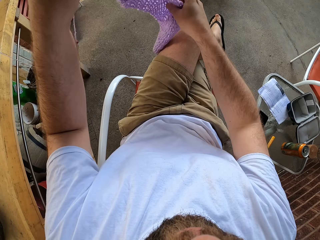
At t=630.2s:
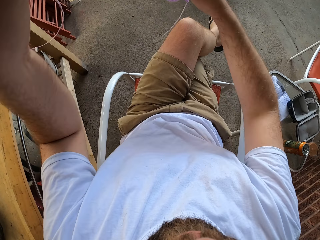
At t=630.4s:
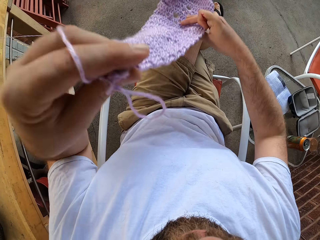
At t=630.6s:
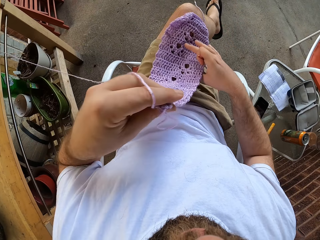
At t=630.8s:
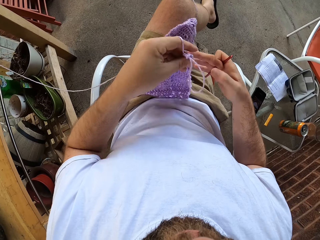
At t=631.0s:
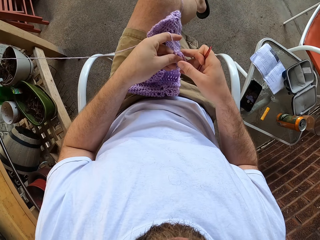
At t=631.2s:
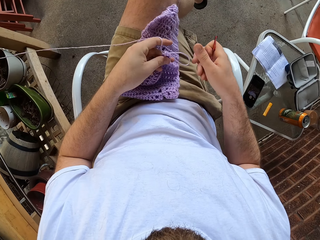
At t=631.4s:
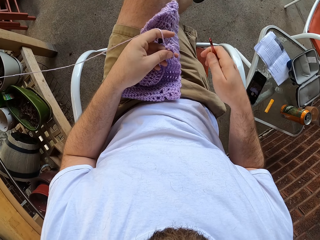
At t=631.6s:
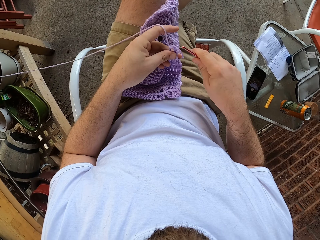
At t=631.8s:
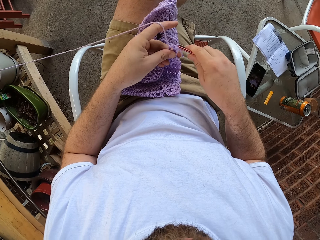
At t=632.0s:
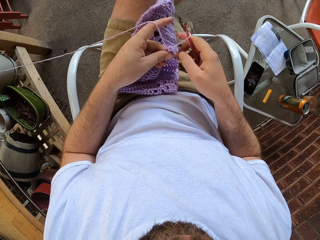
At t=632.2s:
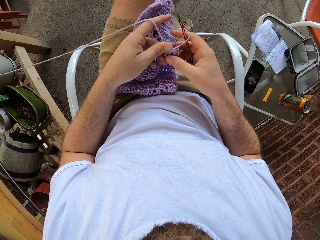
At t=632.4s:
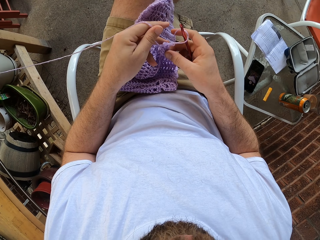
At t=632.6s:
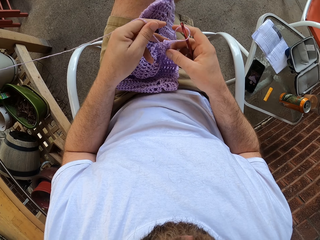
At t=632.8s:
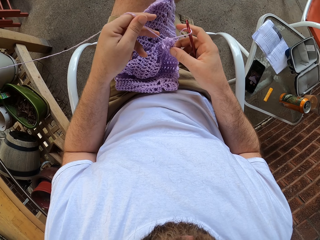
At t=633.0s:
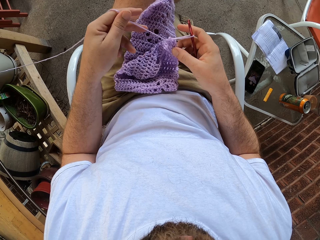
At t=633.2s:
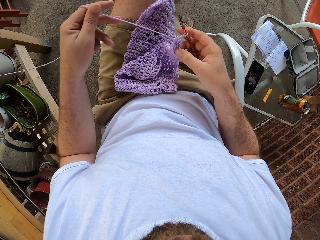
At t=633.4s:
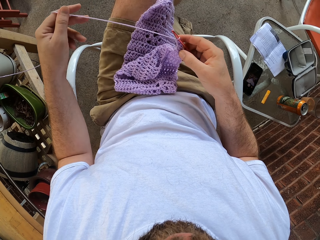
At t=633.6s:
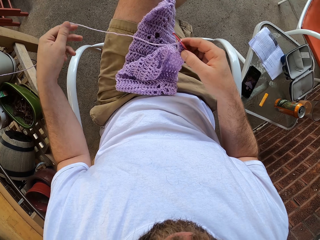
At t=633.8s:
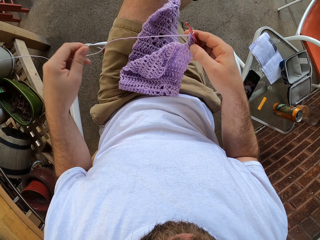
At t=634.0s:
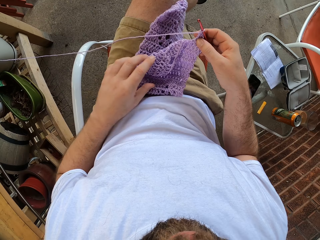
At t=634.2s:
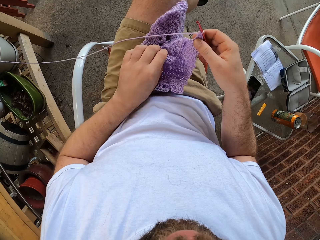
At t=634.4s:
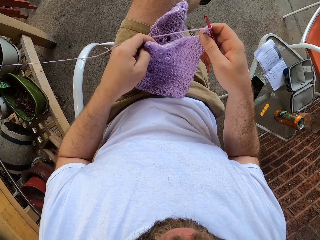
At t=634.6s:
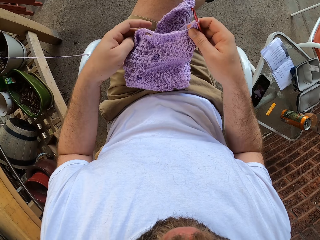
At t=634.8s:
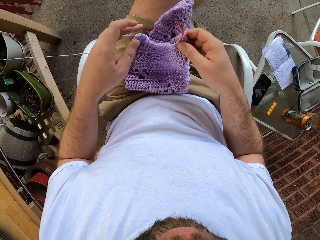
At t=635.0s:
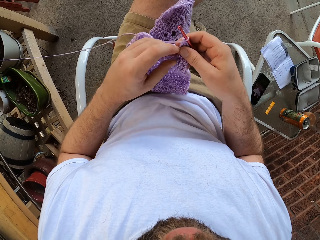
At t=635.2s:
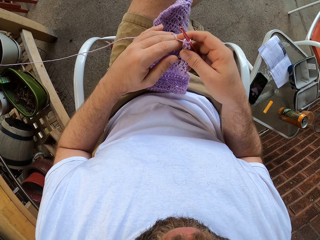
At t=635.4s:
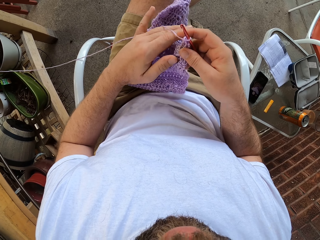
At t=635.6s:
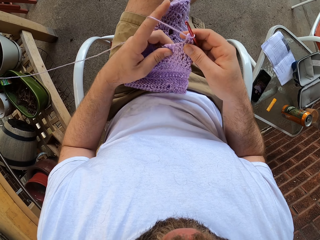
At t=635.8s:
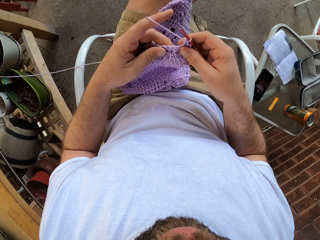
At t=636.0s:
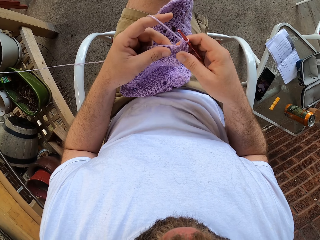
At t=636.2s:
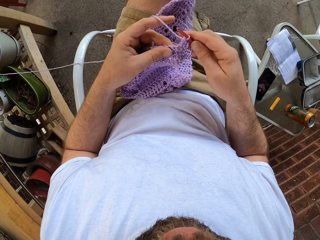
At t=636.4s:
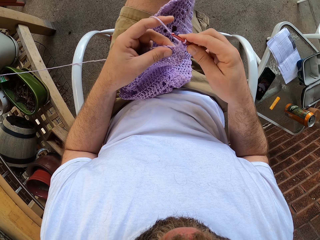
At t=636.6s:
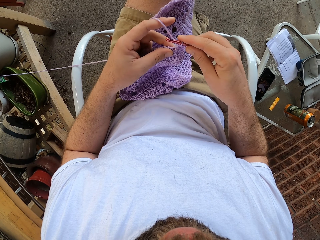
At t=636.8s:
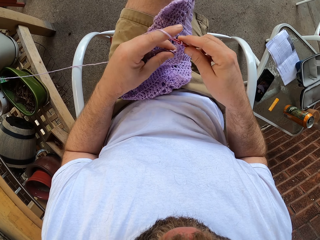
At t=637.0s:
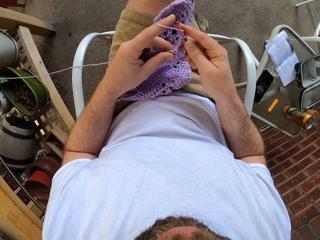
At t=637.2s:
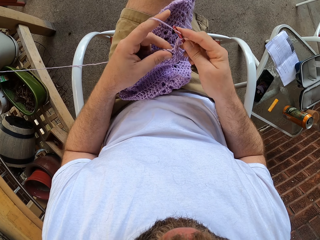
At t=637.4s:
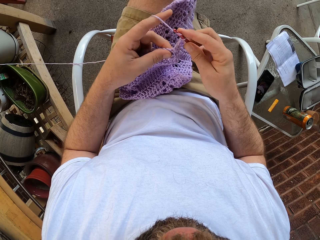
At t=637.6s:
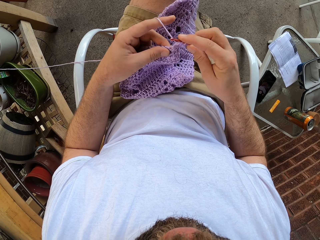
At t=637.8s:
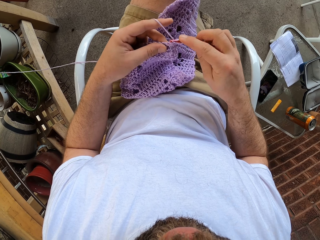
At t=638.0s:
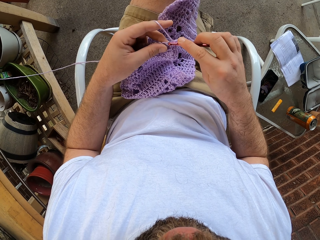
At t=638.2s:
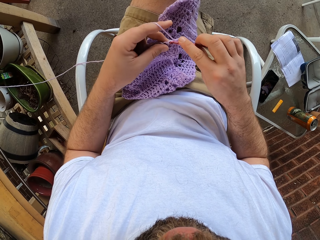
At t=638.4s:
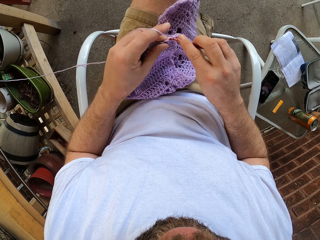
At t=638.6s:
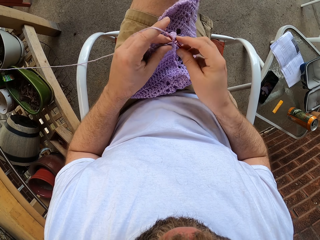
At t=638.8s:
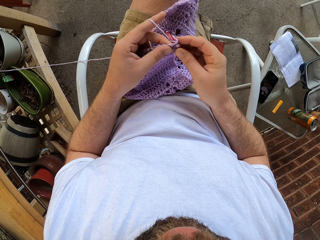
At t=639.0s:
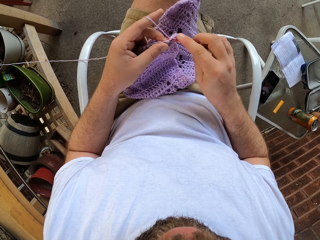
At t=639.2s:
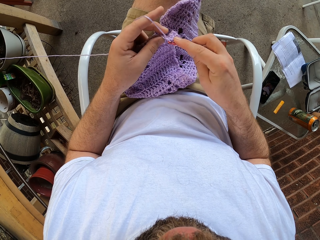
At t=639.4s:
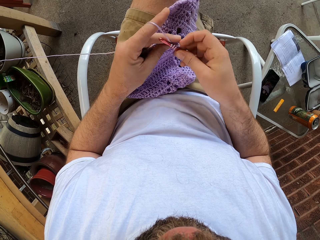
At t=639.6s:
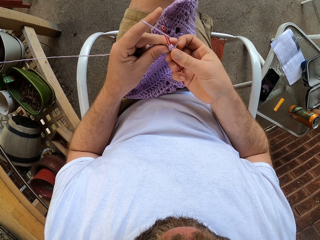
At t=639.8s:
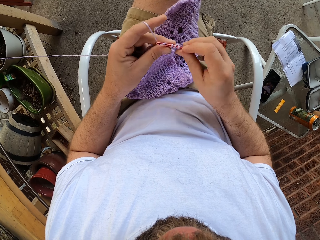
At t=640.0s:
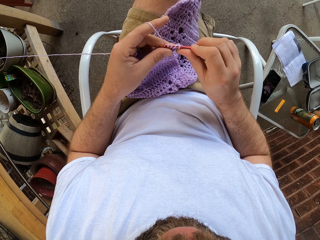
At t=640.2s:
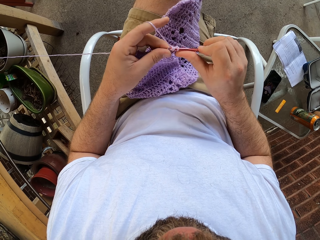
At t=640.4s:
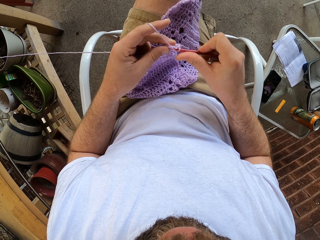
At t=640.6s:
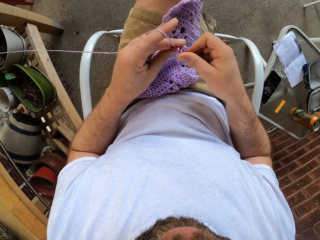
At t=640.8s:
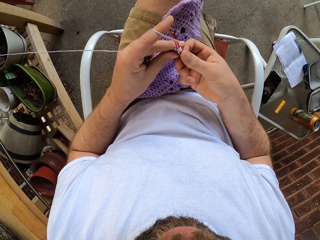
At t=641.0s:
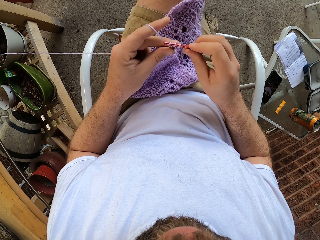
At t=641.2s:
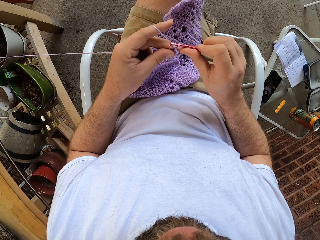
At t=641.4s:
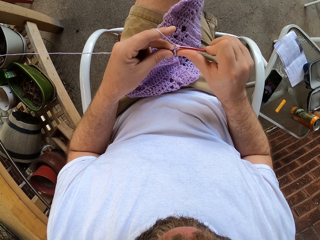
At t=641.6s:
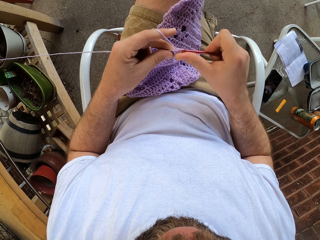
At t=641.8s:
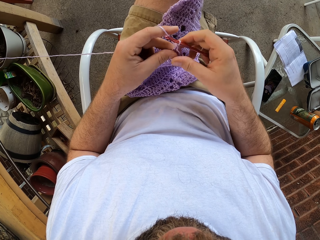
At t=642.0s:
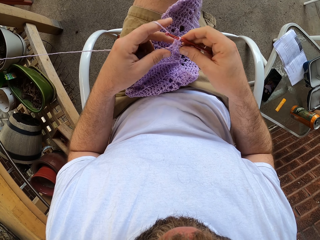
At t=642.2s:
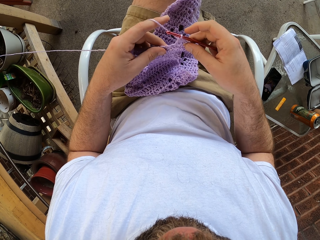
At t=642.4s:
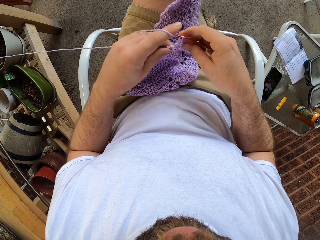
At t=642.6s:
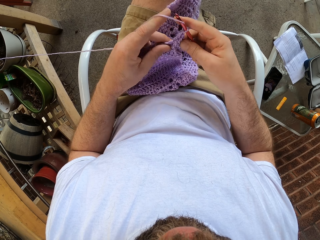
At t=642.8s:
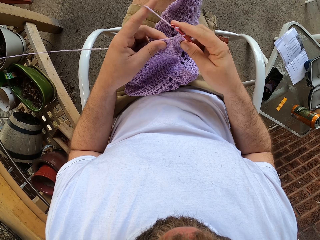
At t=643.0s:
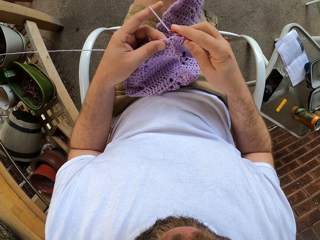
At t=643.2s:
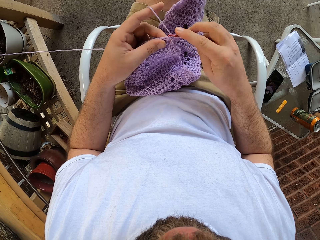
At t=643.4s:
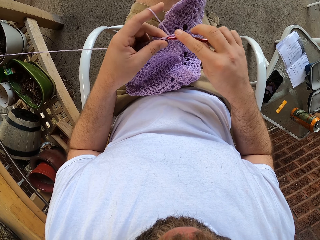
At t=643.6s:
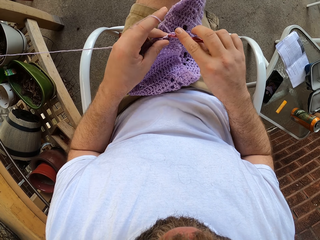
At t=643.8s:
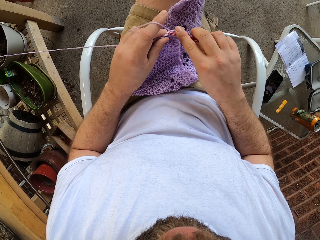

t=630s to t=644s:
The camera wearer adjusts the knitted garment with his hands. He holds the fabric with his right hand, places the fabric on his left lap, touches a yarn, puts the hook needle on the yarn, pulls the yarn, straightens the fabric with his left hand, and holds the fabric. He knits the yarn into the knitted garment with the knitting pin. He loops the yarn on the hook needle.

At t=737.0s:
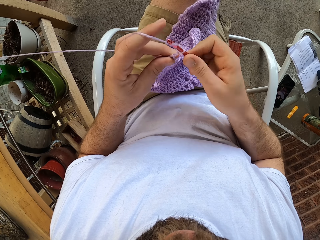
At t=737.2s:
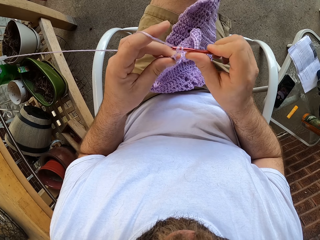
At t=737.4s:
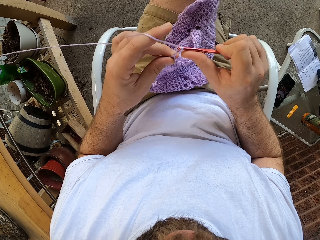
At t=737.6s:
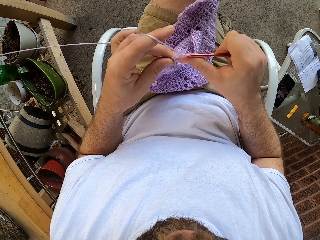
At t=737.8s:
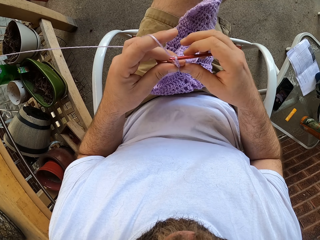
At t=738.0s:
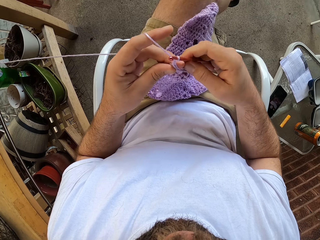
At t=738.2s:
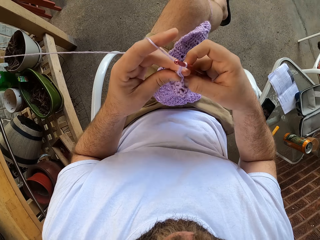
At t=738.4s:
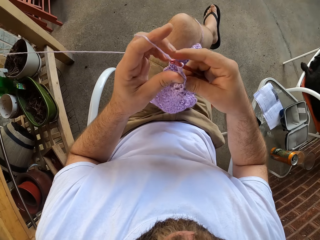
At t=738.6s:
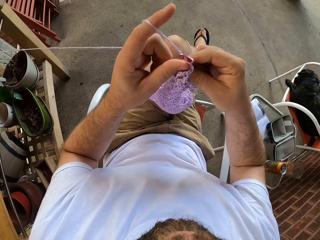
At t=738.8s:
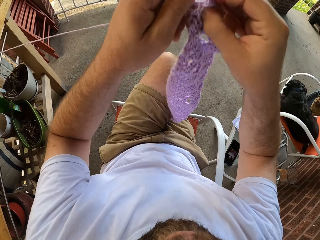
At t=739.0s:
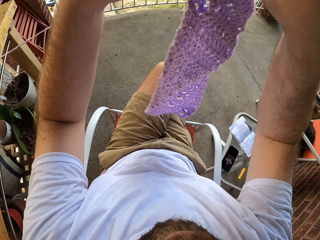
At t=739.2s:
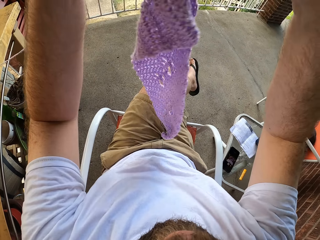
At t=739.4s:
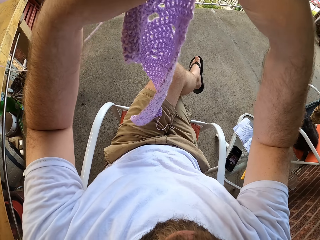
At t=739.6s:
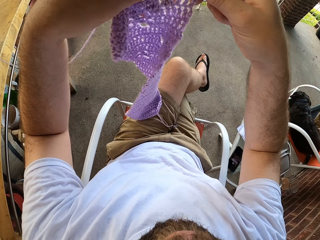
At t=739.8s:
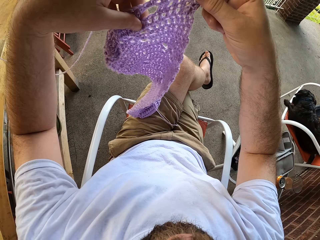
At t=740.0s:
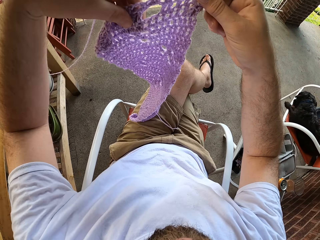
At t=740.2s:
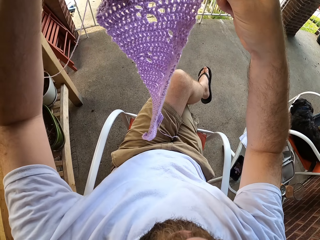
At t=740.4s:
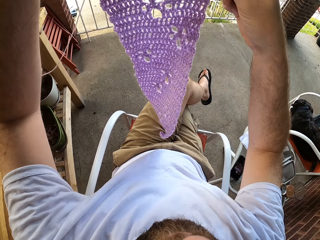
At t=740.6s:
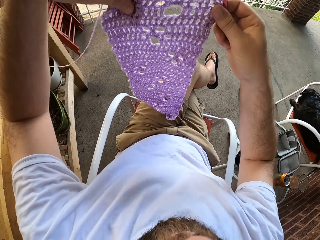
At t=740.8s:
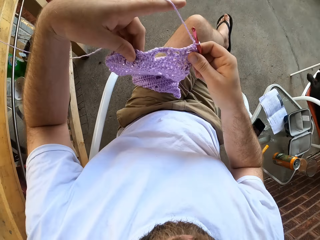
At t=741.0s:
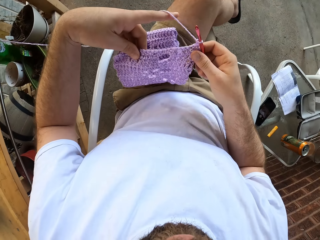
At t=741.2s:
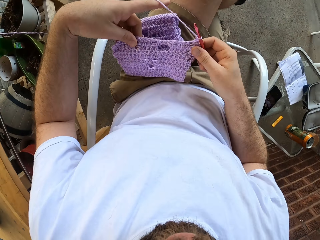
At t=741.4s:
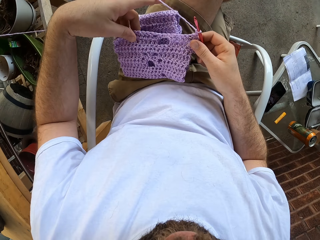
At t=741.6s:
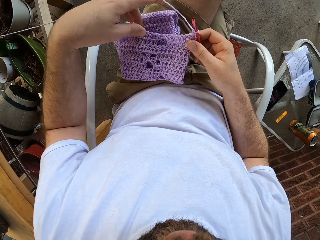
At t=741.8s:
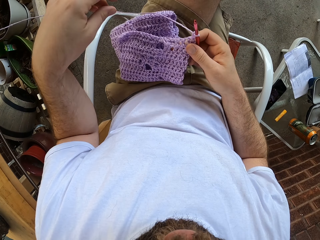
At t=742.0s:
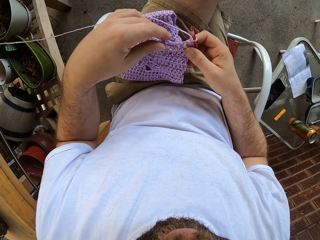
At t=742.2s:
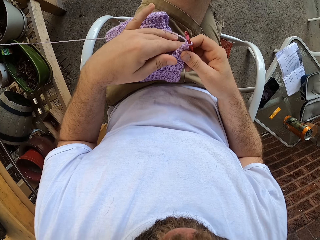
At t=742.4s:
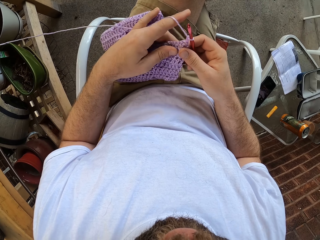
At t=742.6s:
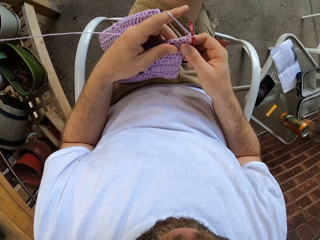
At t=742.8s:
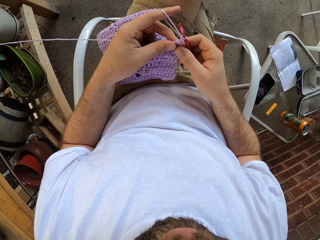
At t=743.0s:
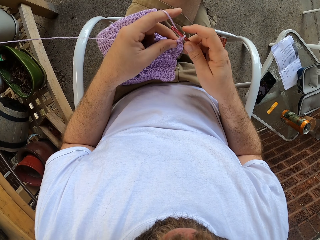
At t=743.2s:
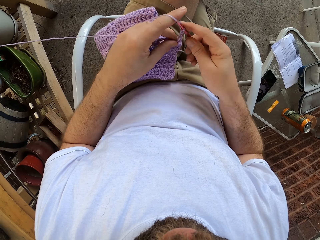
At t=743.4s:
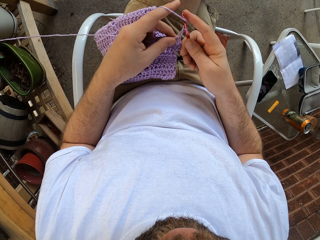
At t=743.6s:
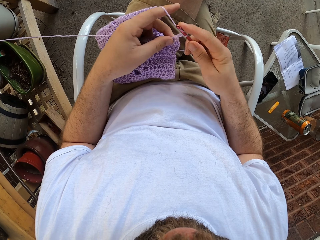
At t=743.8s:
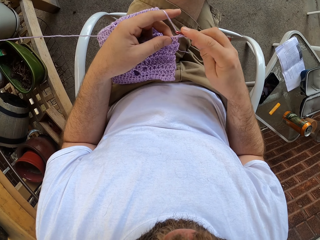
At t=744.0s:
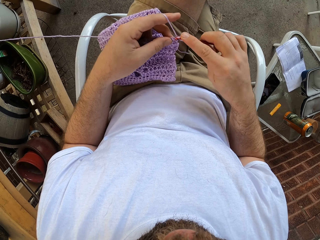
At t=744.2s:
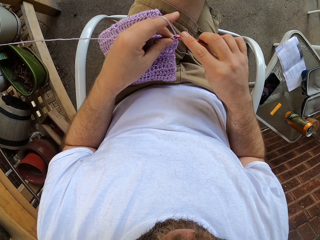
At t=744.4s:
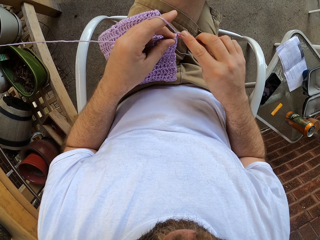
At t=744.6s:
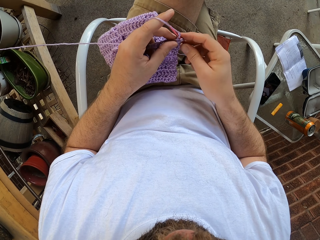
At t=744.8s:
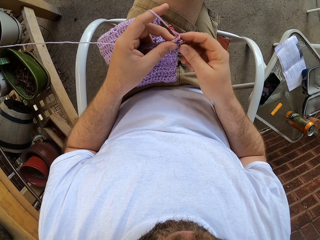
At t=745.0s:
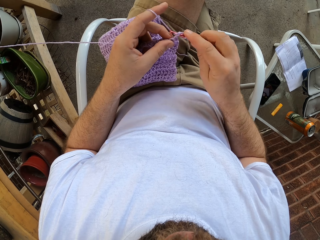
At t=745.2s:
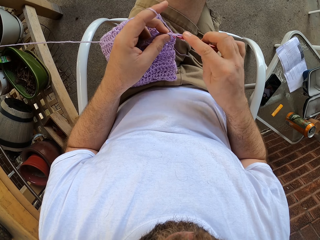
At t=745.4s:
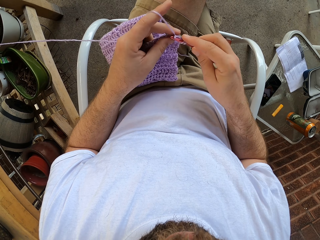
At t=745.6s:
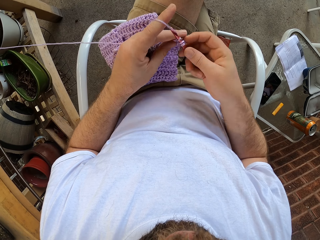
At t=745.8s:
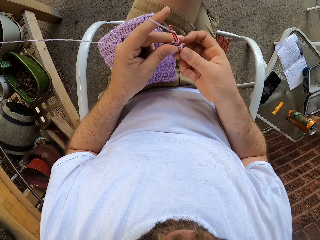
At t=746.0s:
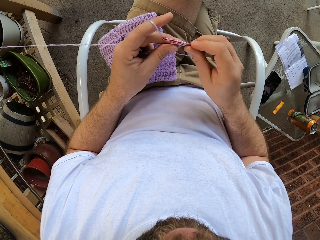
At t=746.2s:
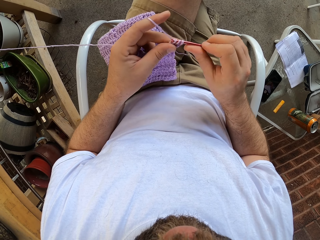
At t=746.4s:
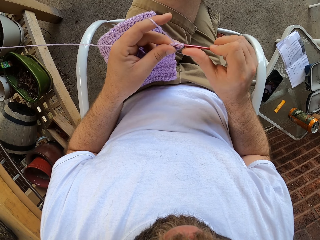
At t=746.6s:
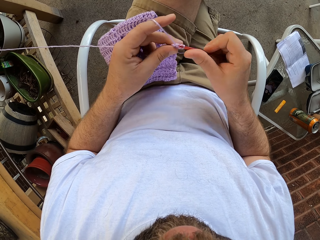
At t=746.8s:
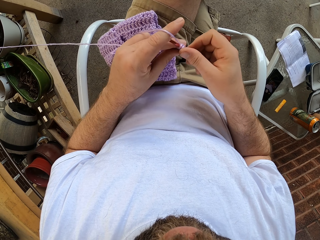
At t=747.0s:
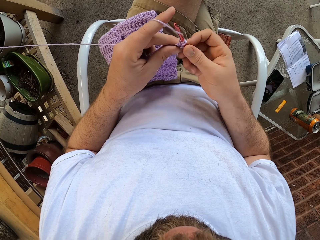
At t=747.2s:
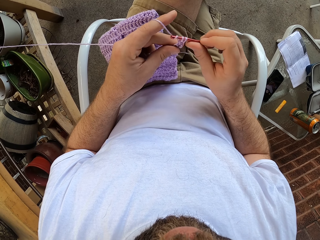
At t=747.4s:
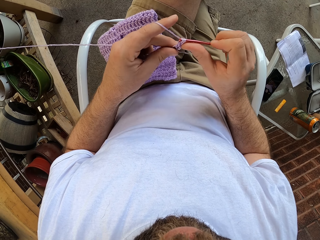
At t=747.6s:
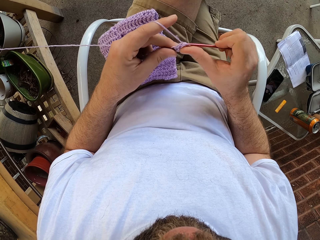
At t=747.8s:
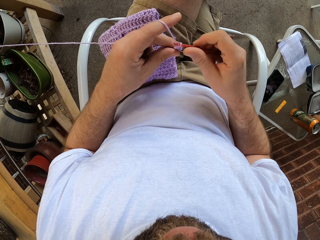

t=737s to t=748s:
The camera wearer turns the knitted garment in his hands. He lifts the fabric. He lowers the knitted garment to his legs. He places the fabric on his left lap and holds the fabric with his left hand. He loops the yarn on a hook needle. He knits the yarn into the knitted garment with the knitting pin.
